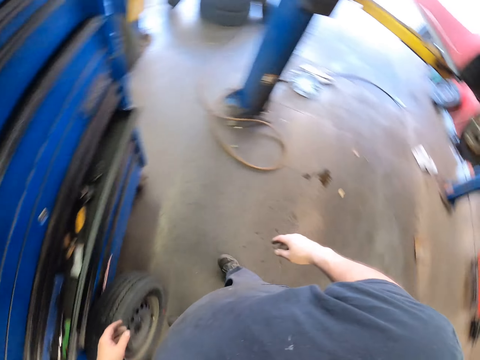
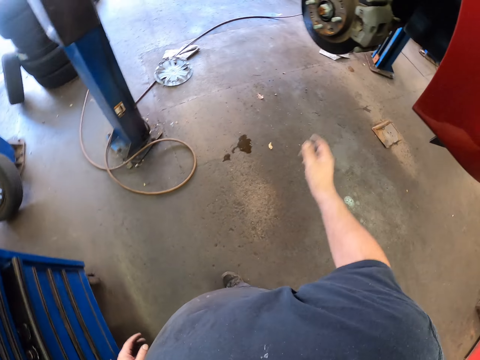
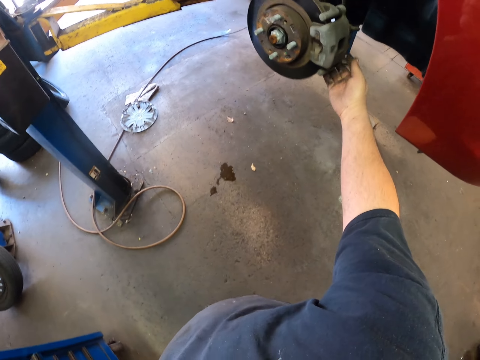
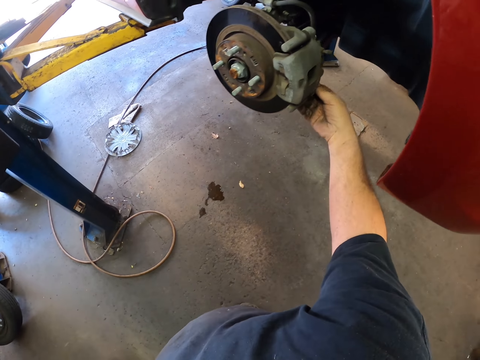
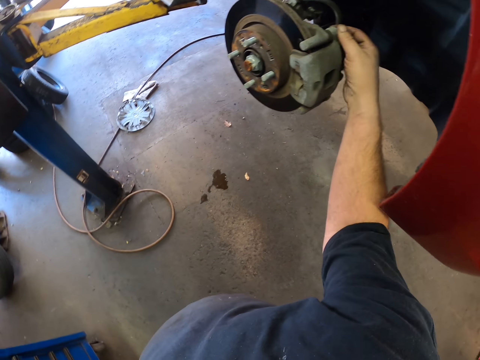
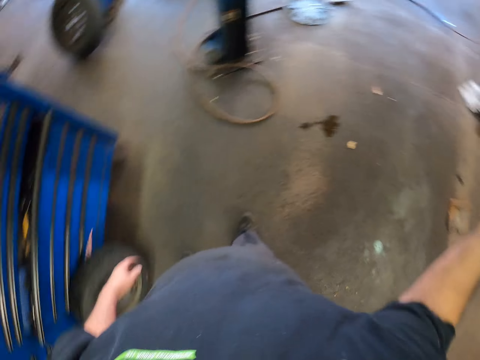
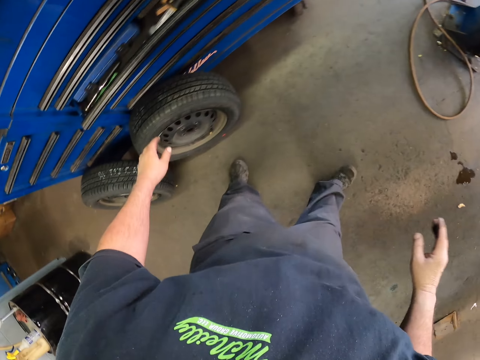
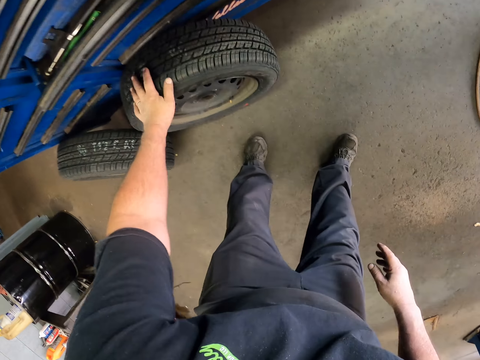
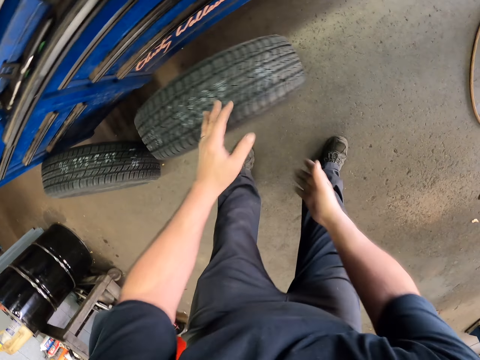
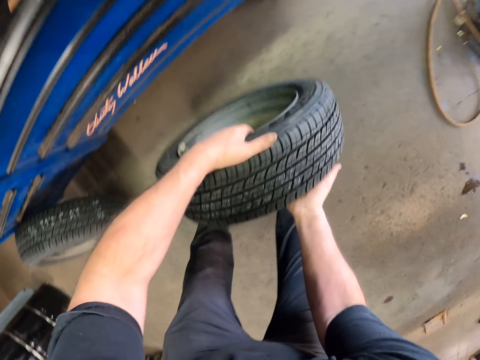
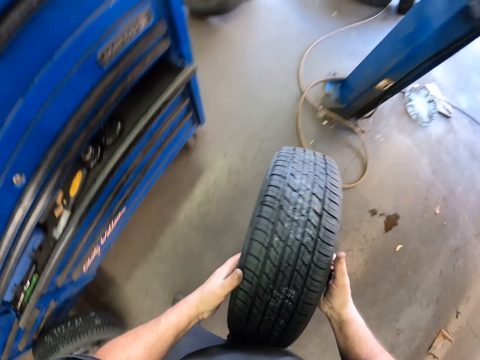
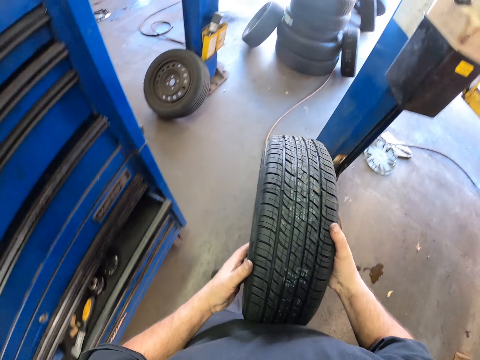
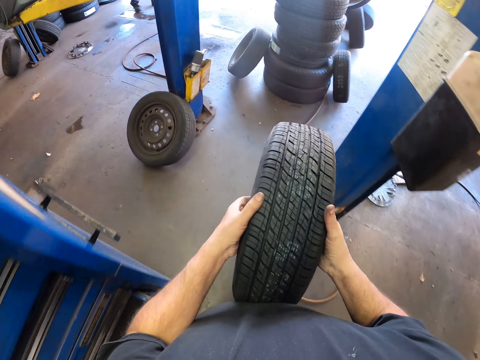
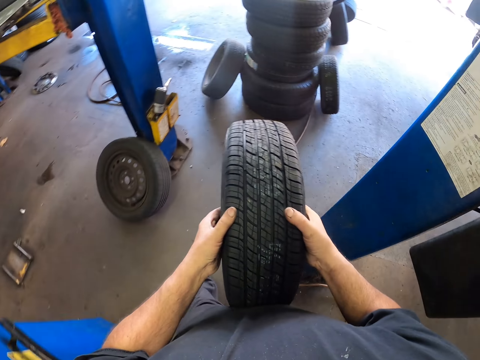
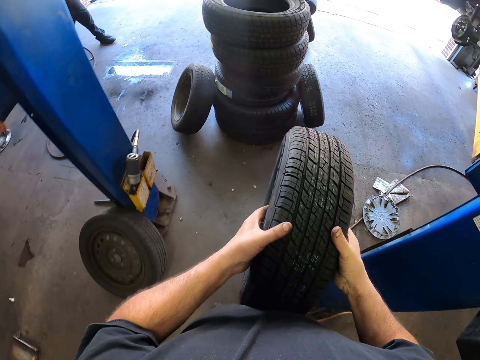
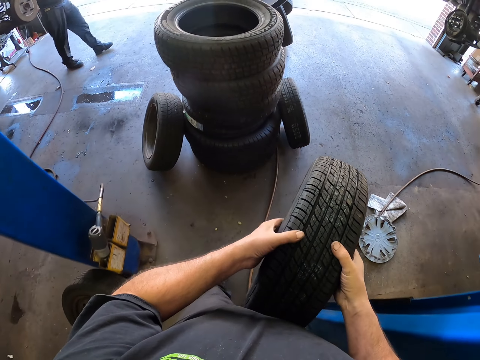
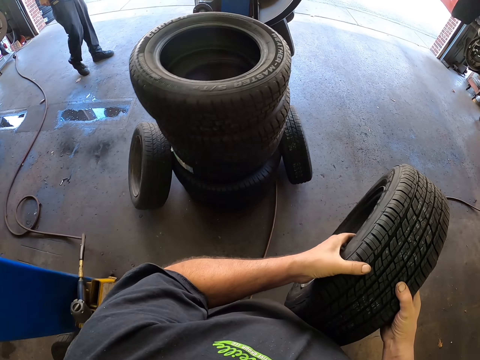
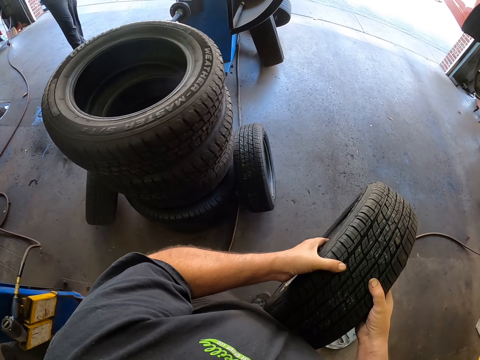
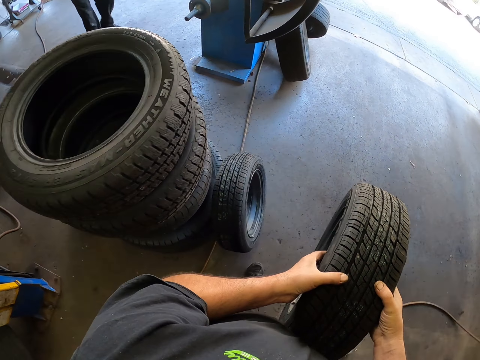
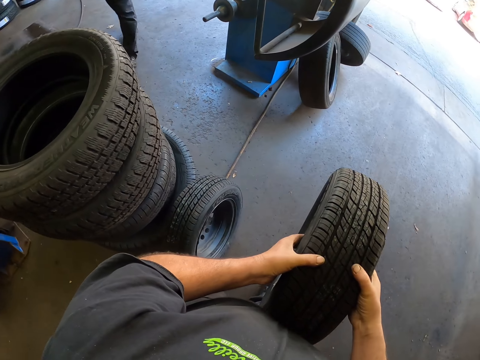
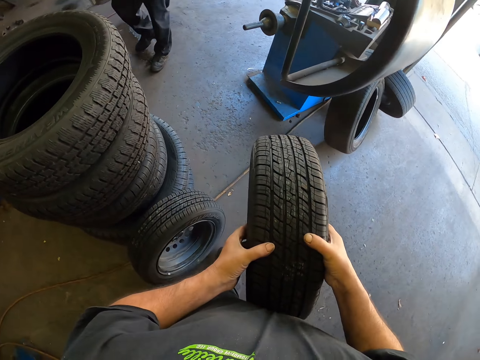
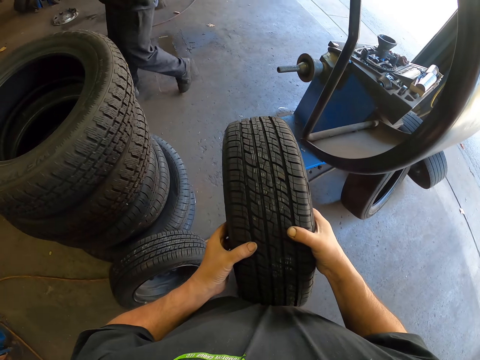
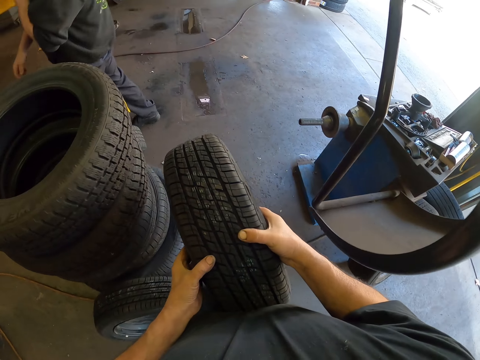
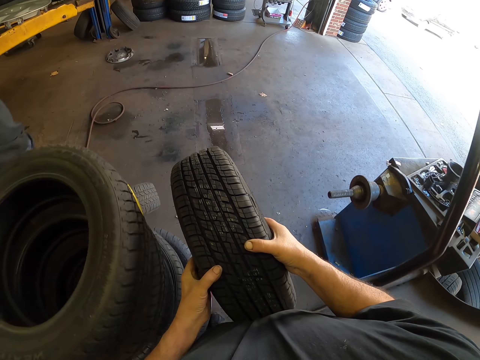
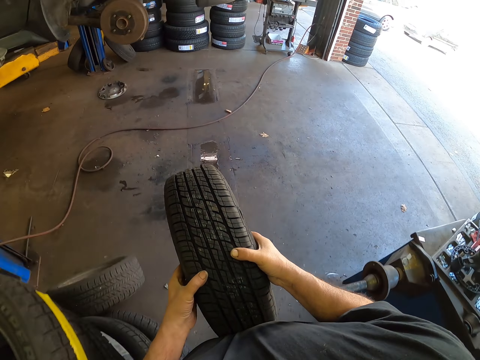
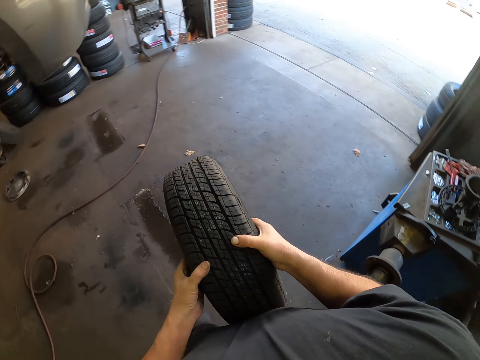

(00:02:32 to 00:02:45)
The camera wearer touches the brake caliper. They hold on the brake rotor. They take a tire. They carry the tire. They walk round the garage.

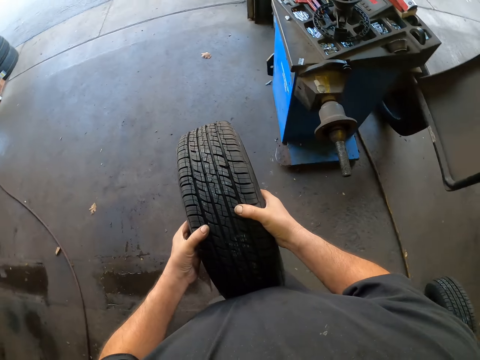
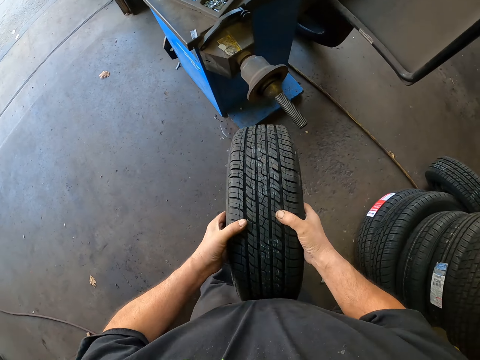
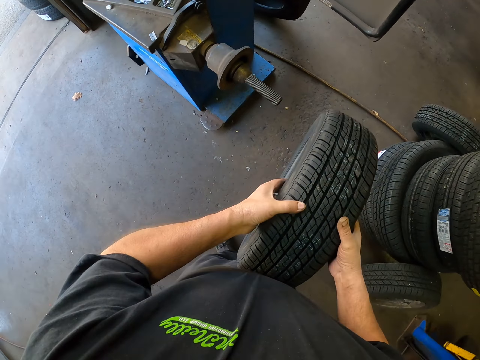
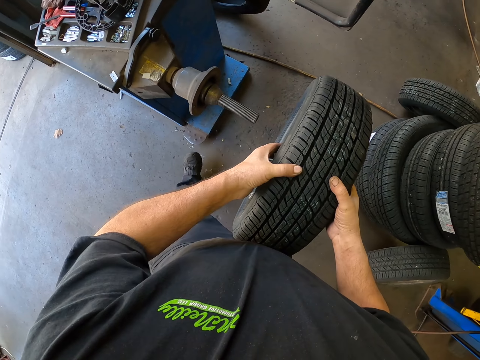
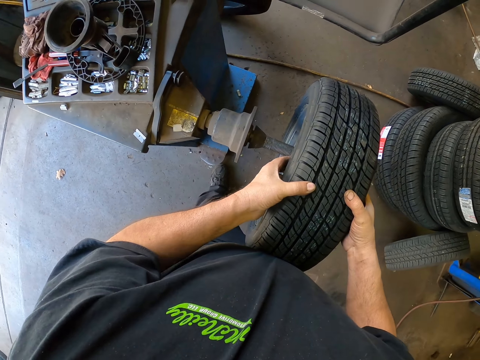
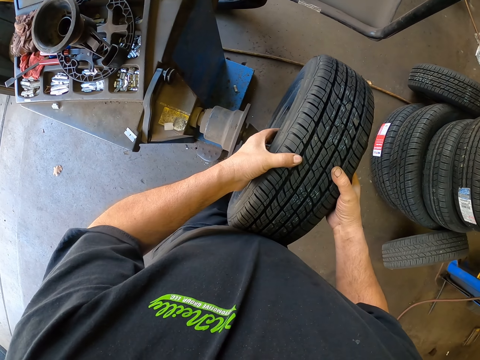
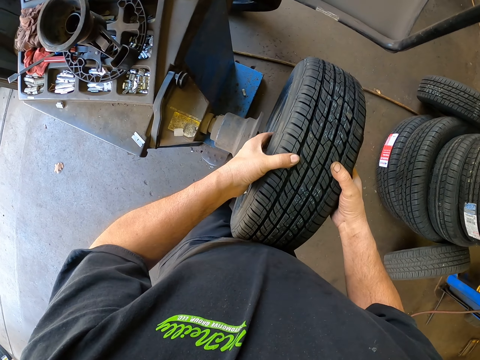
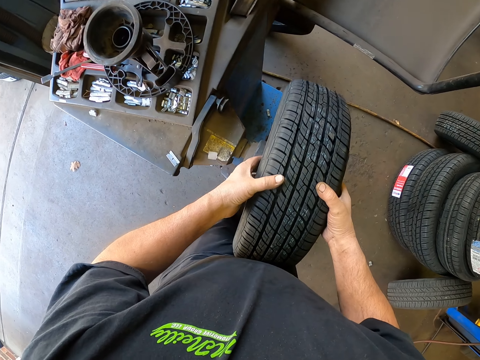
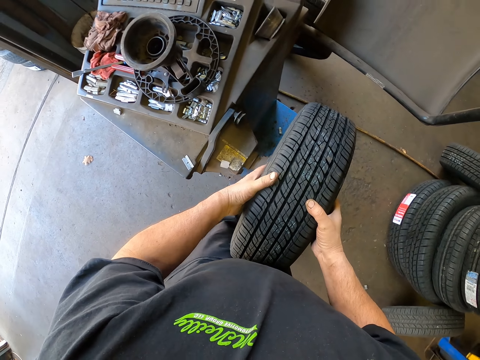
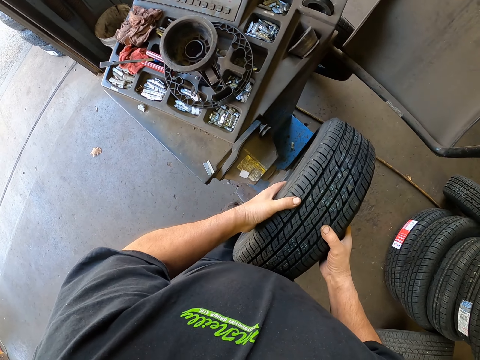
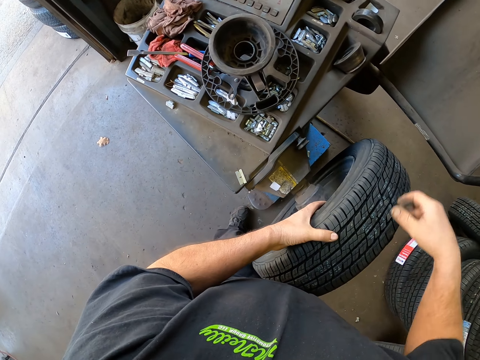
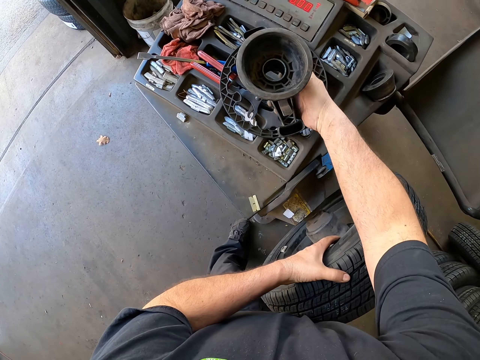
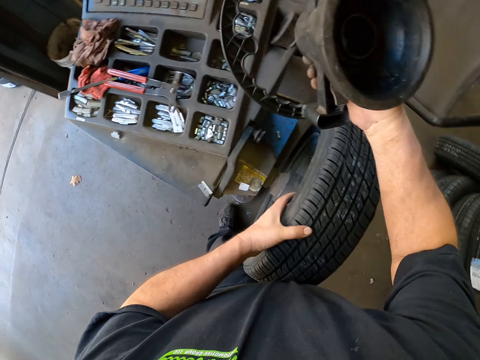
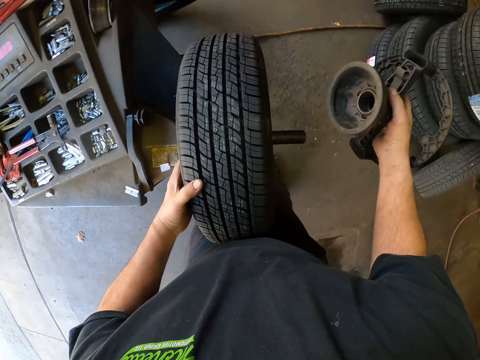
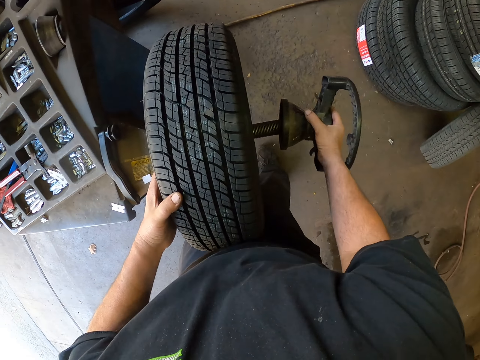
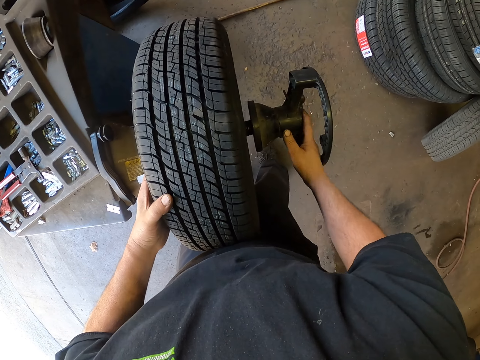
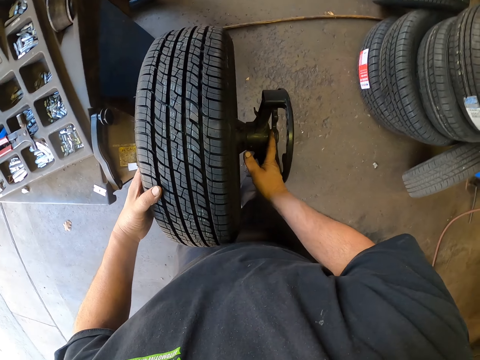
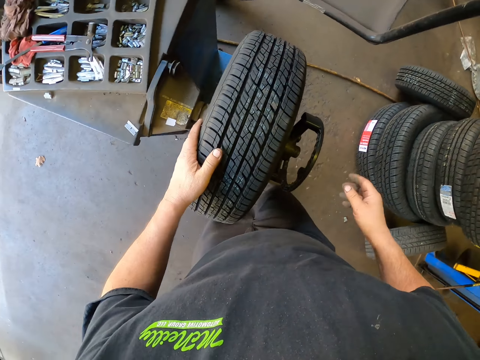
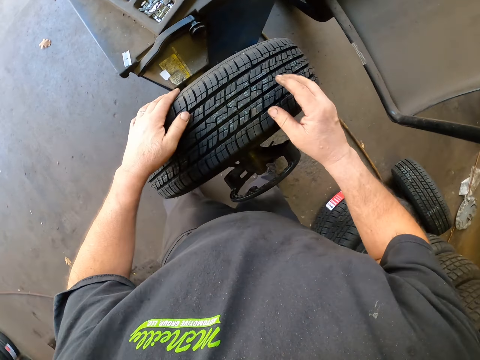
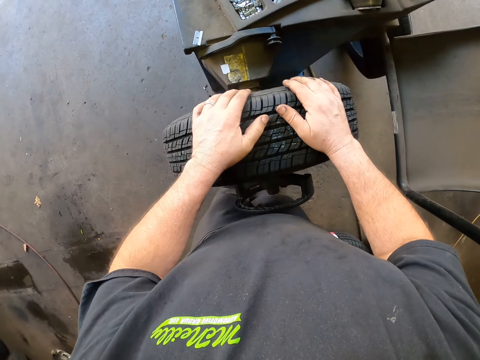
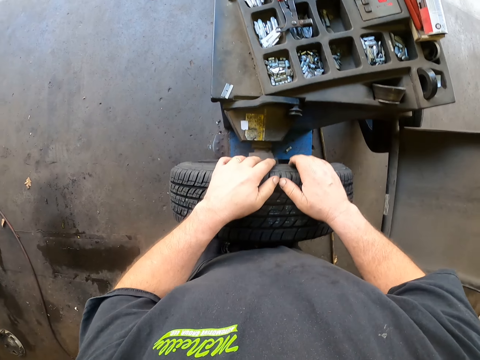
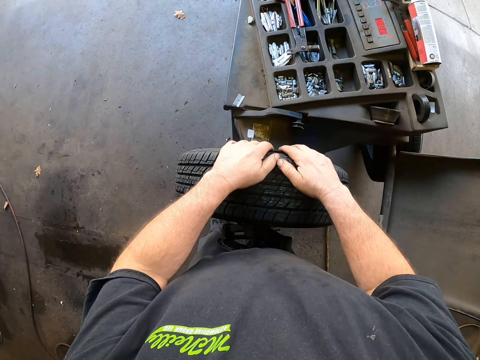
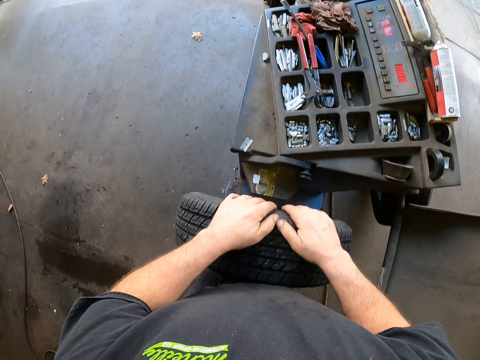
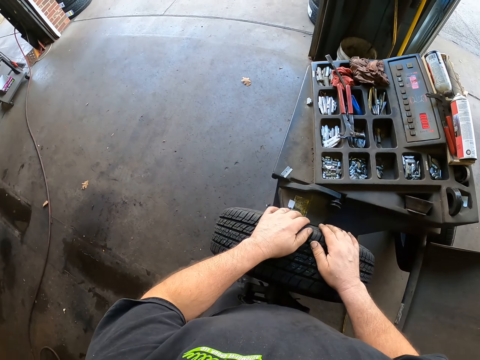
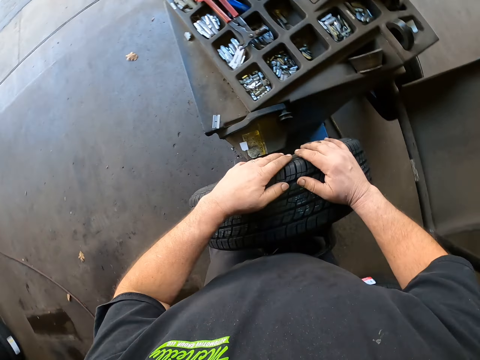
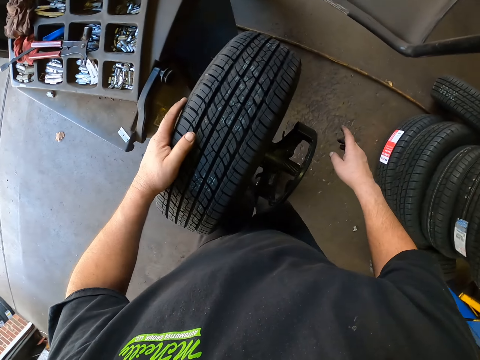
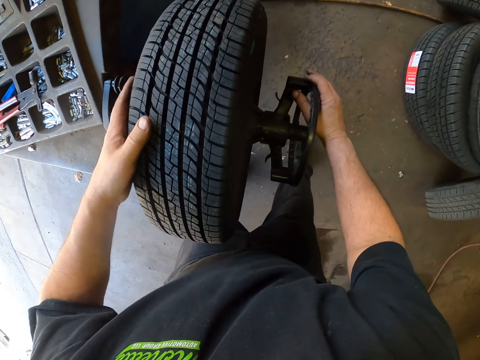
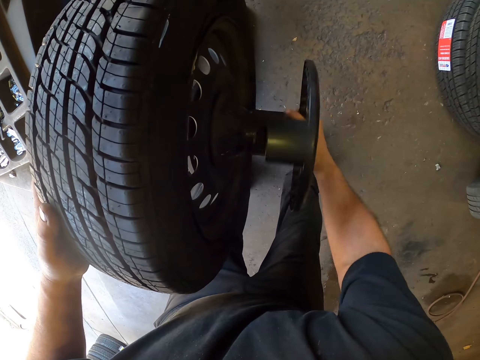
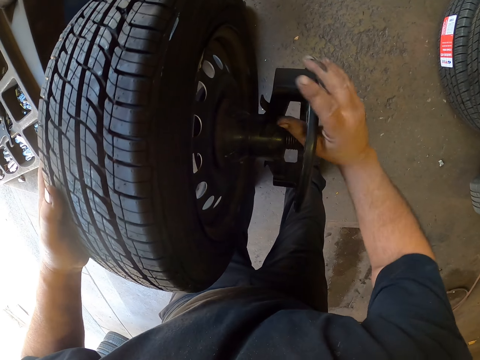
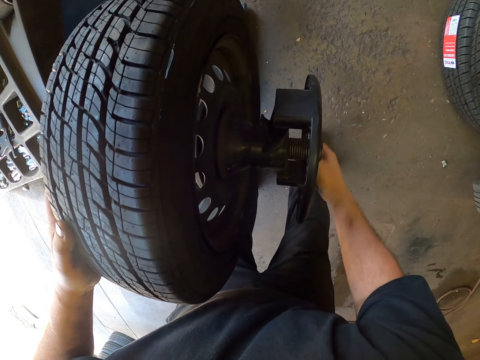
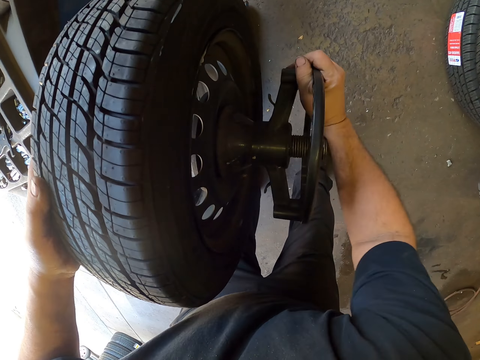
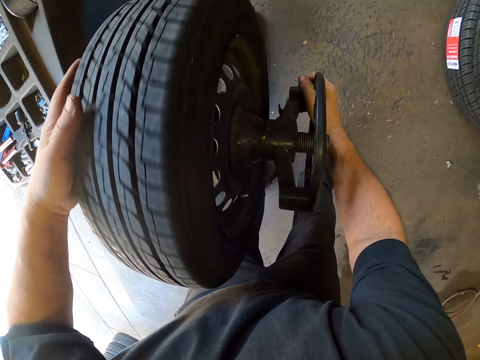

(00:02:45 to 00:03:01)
The camera wearer fixes the wheel on the balancing machine. They put the tire on the axle. They take a starring or balancing machine clipper. They put the starring on the axle. They move the tire on the axle. They push the wheel inside the balancing machine. They turn the starring.
